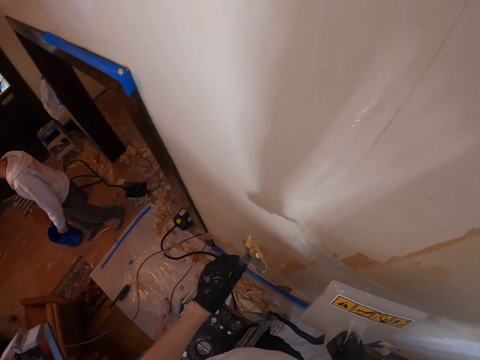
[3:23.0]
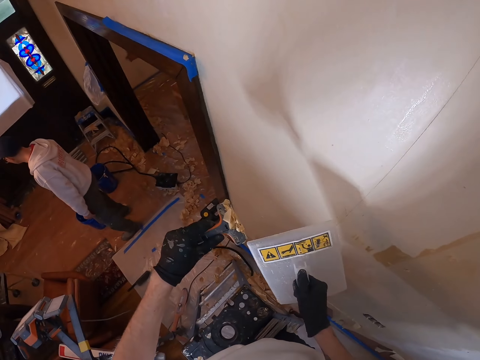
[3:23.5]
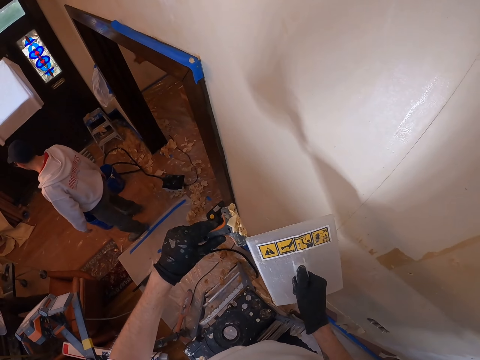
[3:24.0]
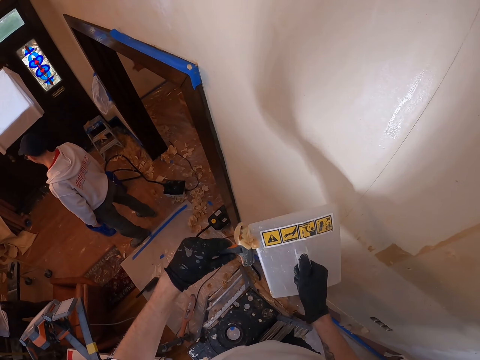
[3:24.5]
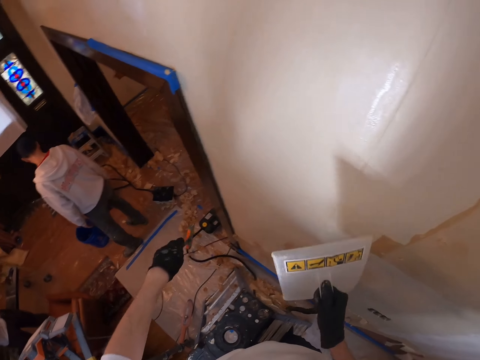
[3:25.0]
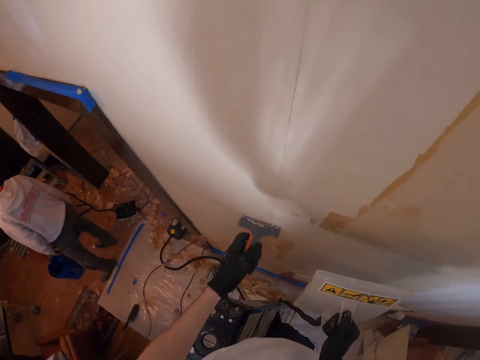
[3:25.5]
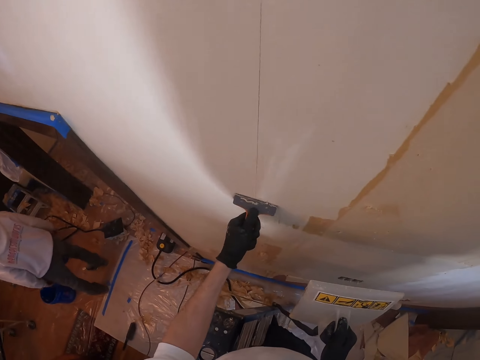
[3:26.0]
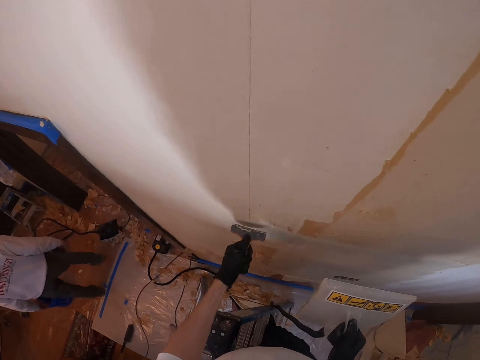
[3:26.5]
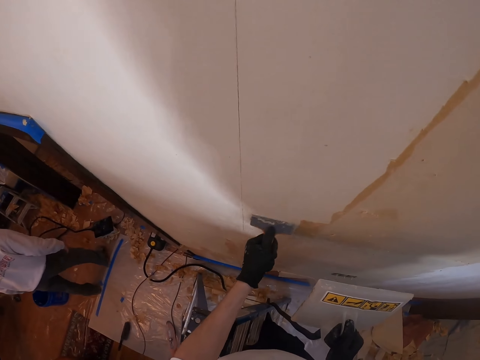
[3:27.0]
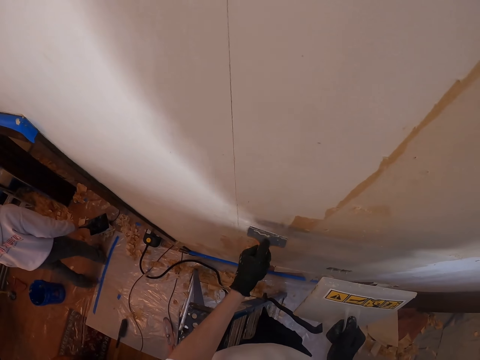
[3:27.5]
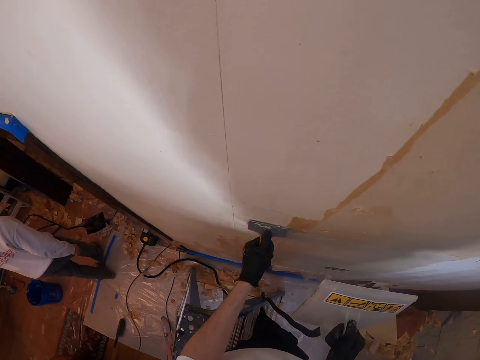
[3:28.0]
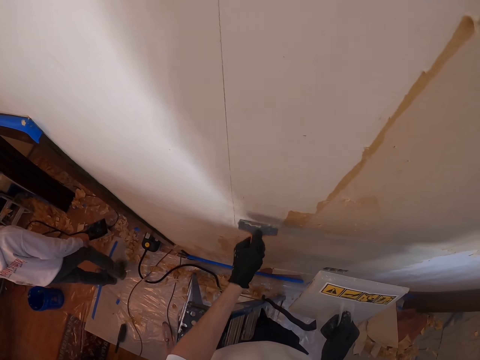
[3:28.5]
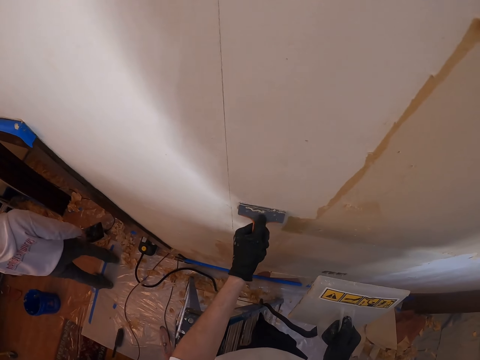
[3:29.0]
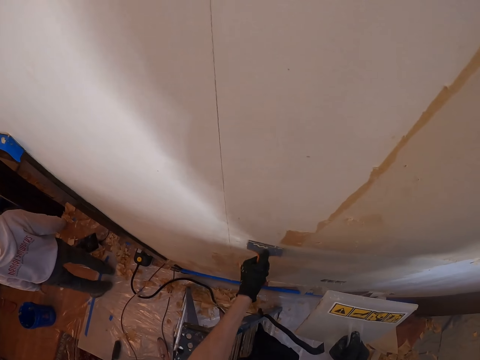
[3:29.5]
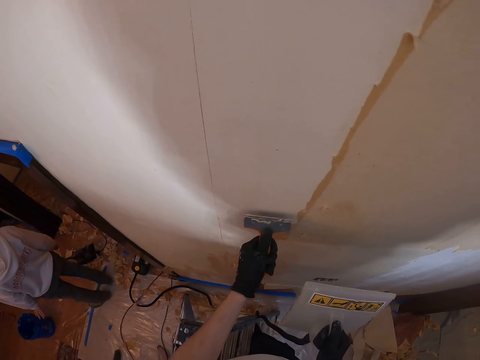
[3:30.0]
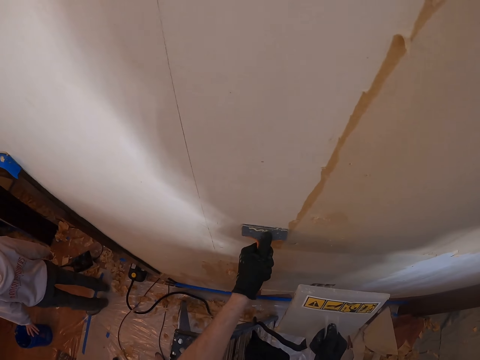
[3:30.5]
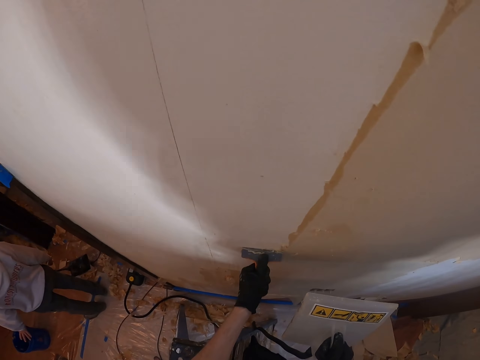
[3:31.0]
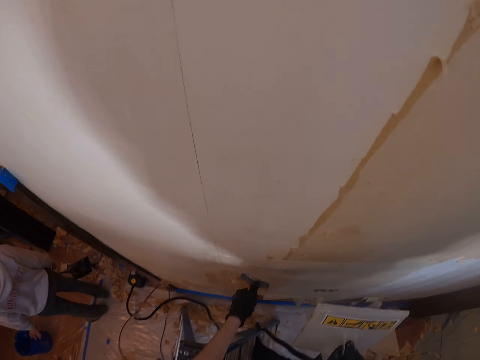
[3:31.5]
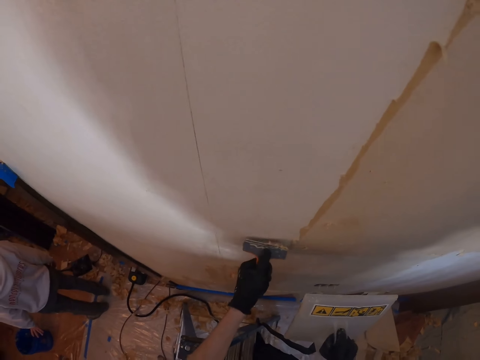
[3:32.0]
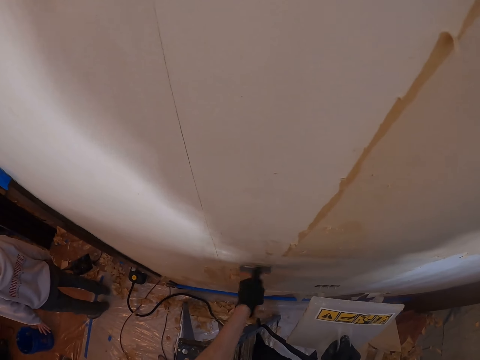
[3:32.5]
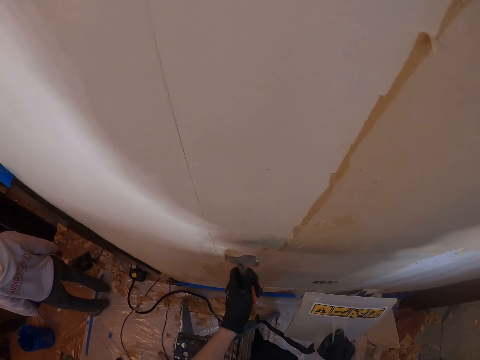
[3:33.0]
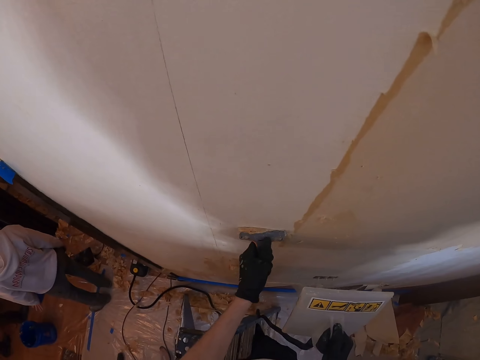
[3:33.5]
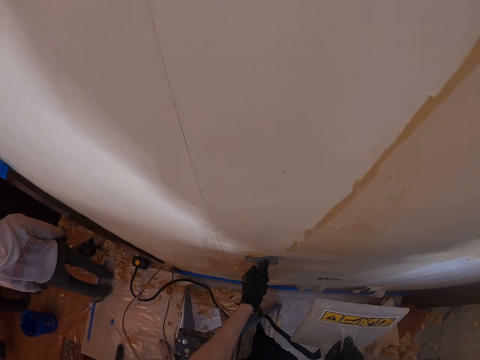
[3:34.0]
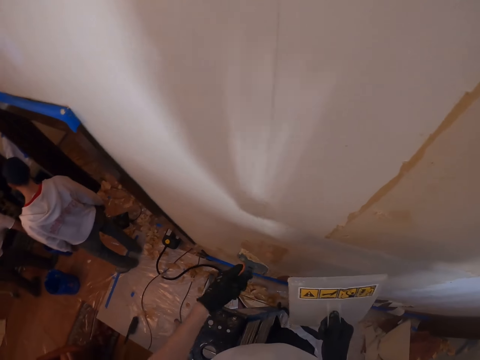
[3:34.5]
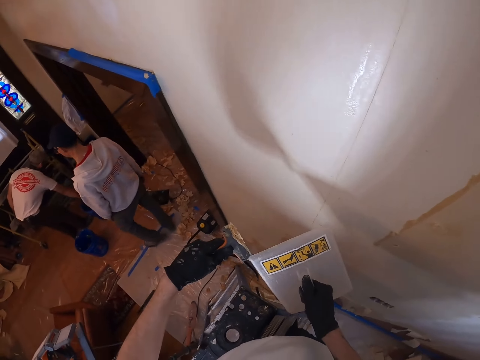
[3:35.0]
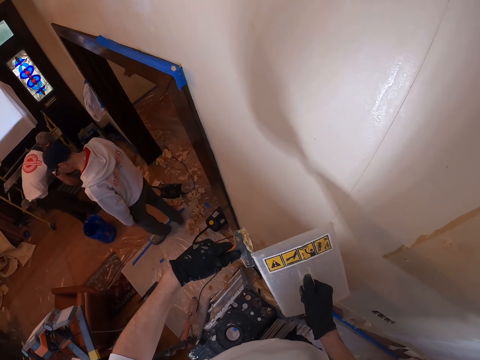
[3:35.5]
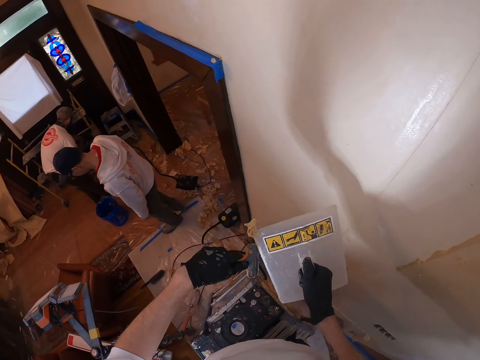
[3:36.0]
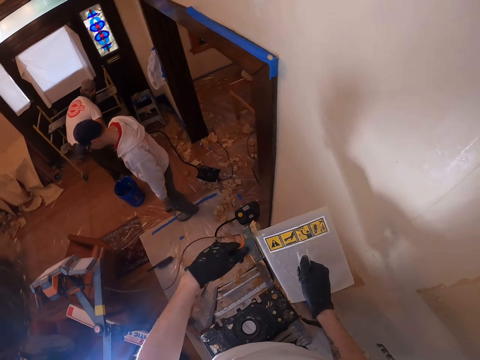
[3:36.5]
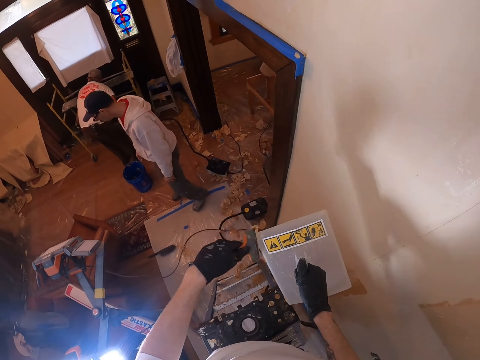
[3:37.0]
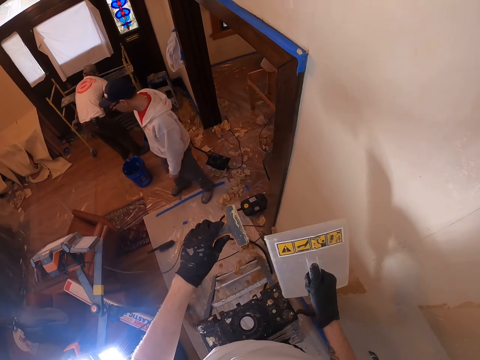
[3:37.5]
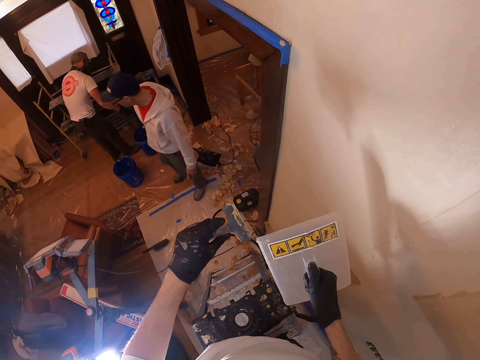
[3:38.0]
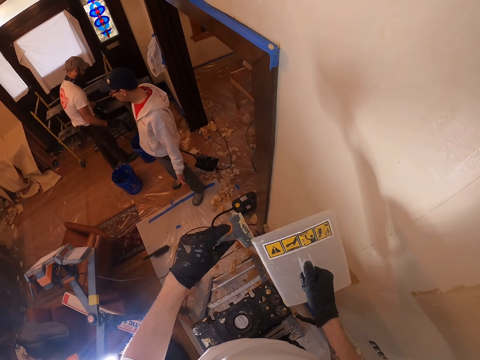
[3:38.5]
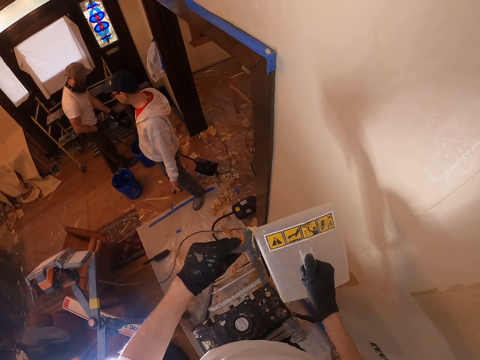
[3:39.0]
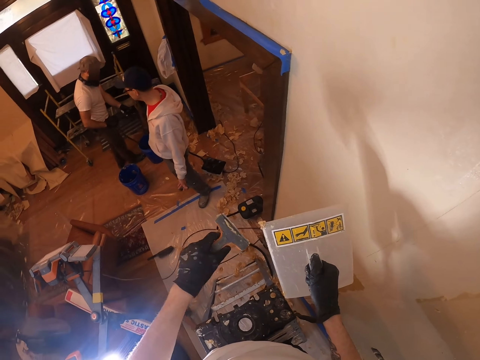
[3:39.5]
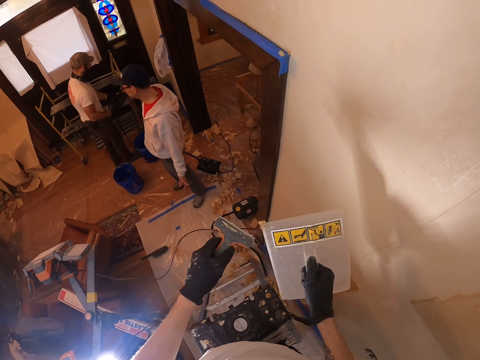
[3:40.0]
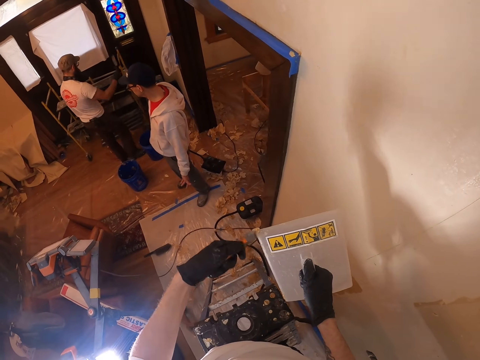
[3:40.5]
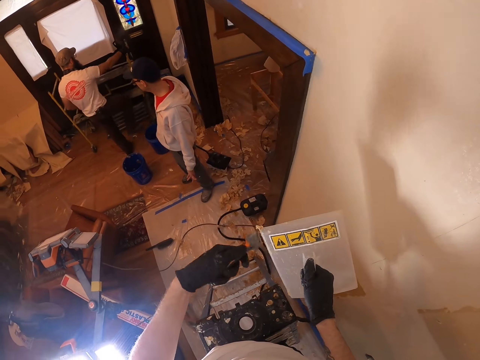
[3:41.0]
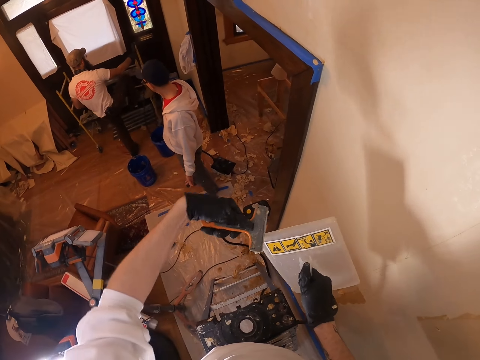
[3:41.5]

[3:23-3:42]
The camera wearer cleans the paint scraper. They remove the paint from the wall. They clean the paint scraper. They remove wallpaper from something.

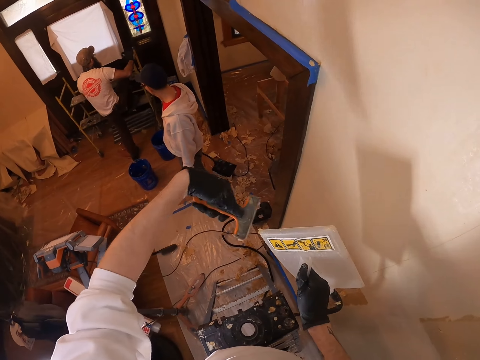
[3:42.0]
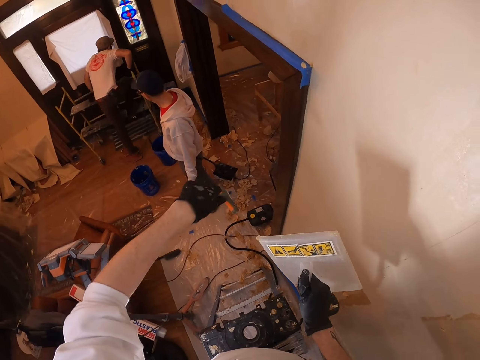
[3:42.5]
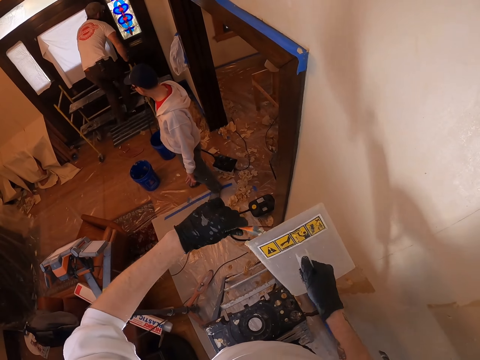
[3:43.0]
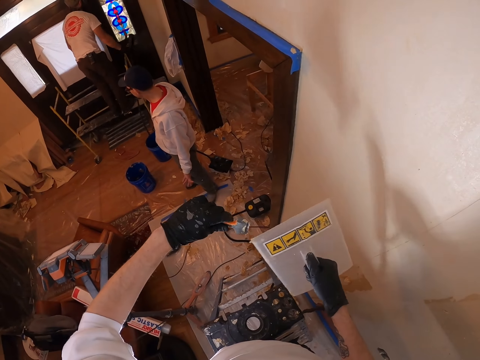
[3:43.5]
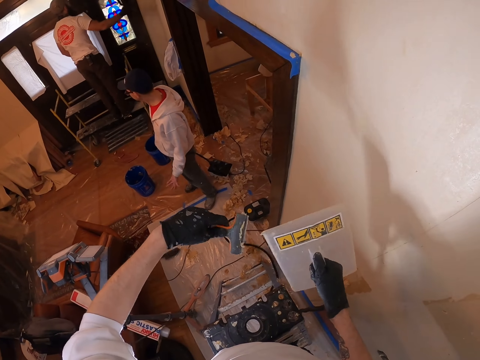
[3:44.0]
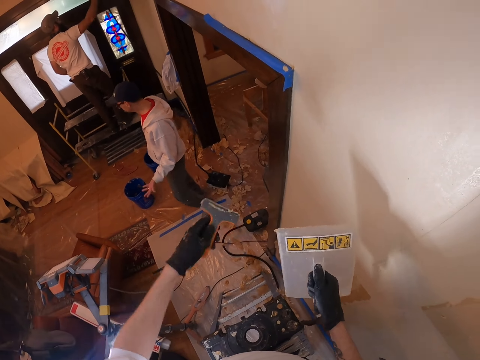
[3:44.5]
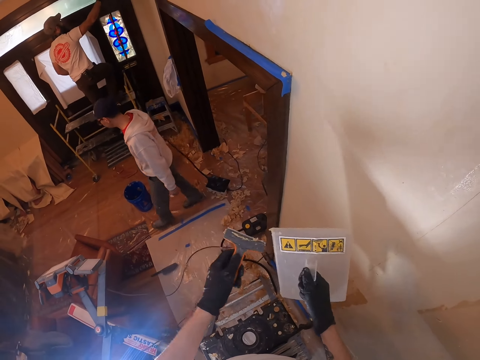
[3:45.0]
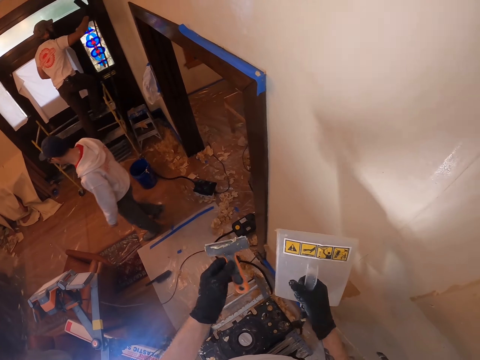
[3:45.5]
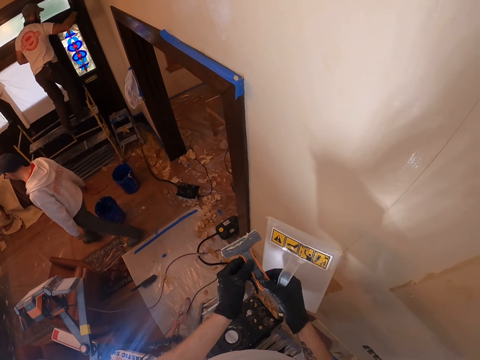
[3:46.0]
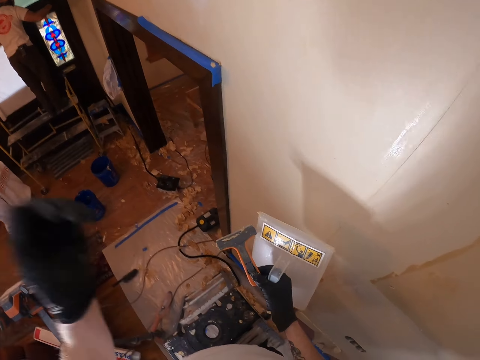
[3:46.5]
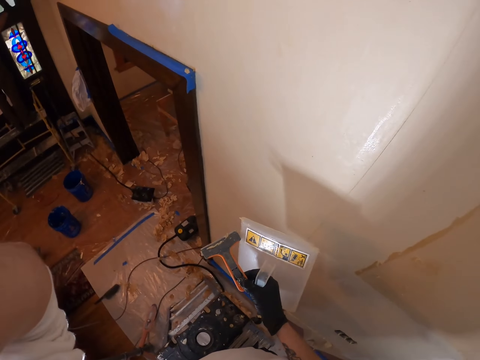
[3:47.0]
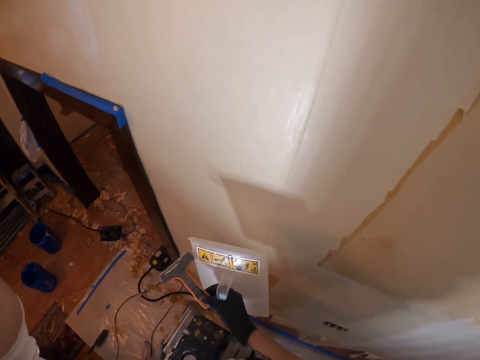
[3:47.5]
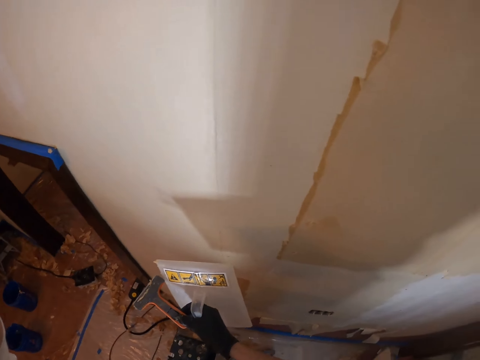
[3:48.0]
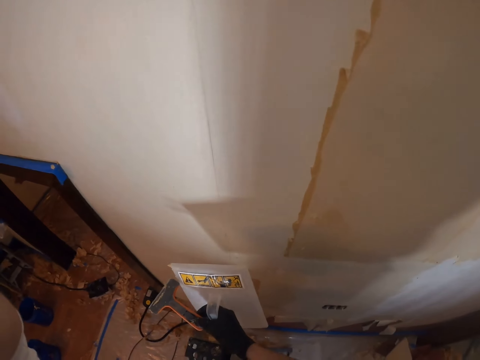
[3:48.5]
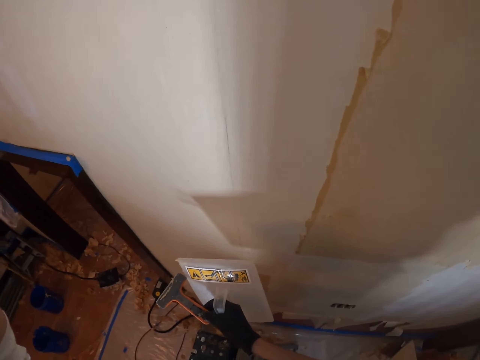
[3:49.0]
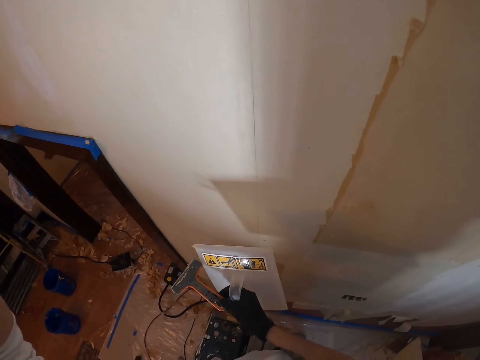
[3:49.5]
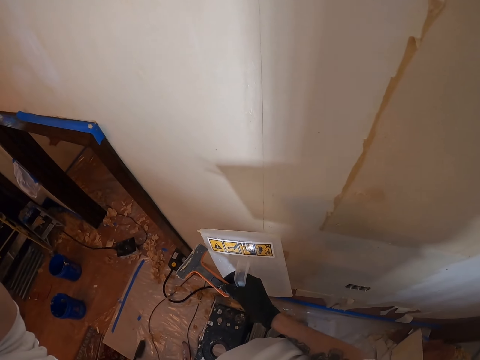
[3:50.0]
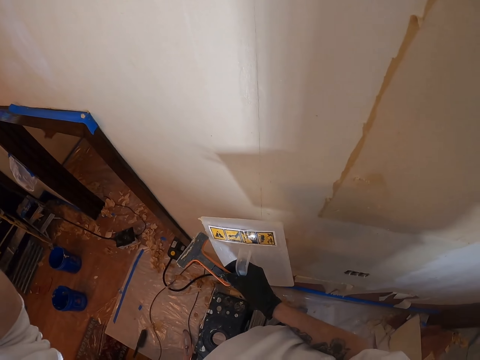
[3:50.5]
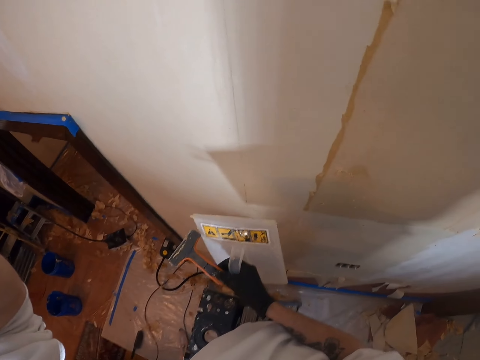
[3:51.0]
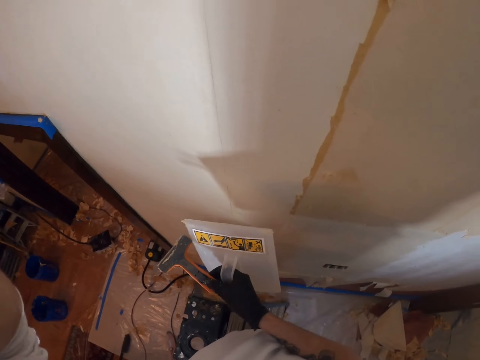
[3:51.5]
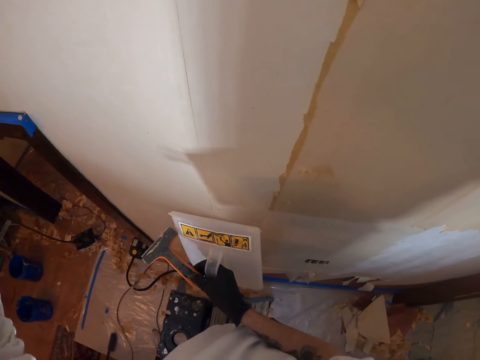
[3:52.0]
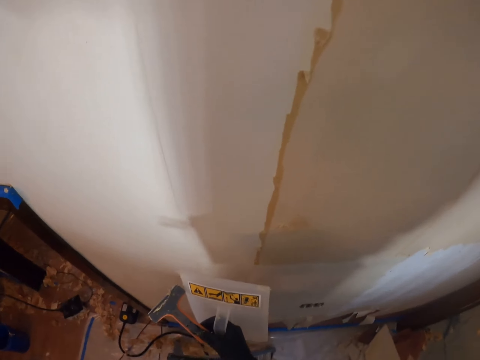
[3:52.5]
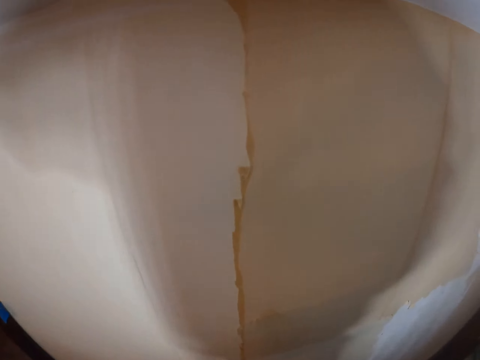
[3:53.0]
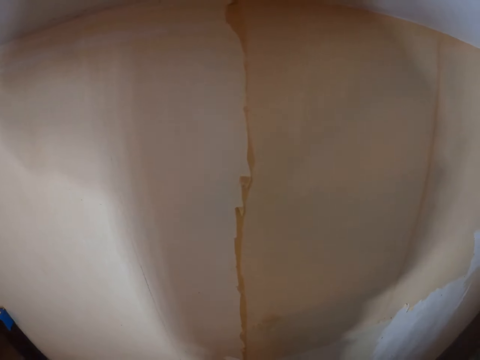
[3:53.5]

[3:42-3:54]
The camera wearer touches his body.
